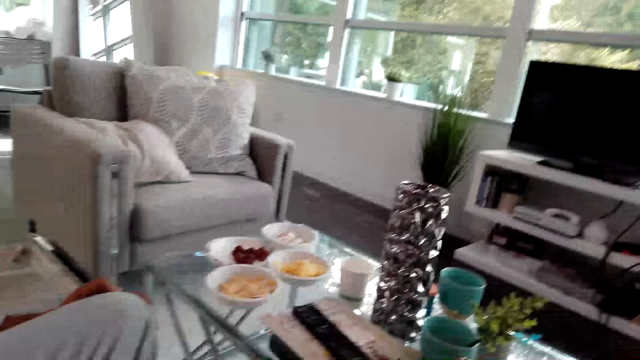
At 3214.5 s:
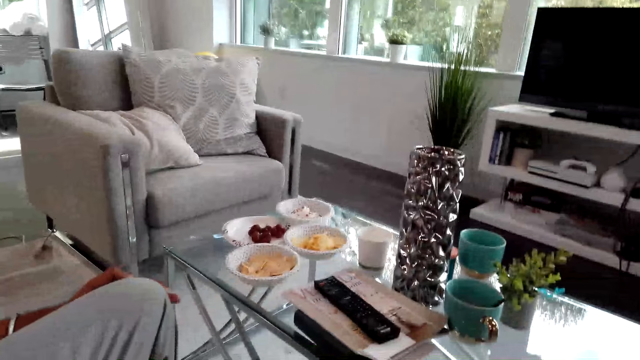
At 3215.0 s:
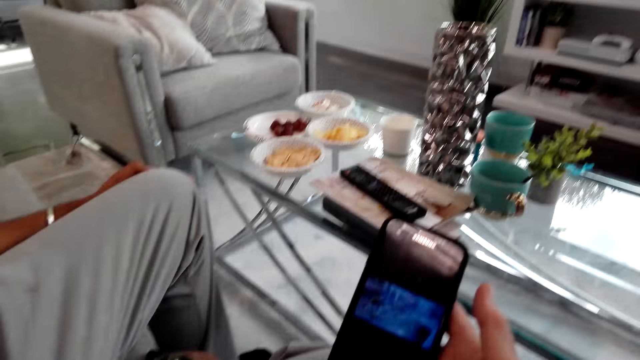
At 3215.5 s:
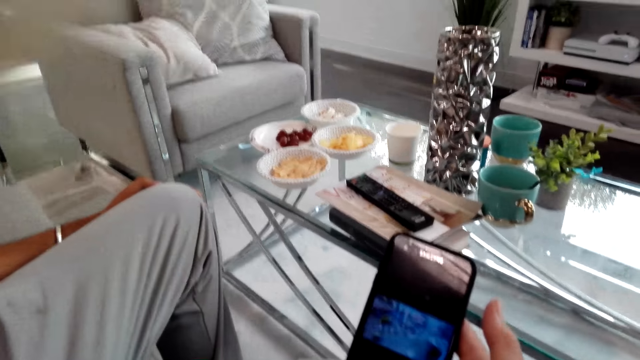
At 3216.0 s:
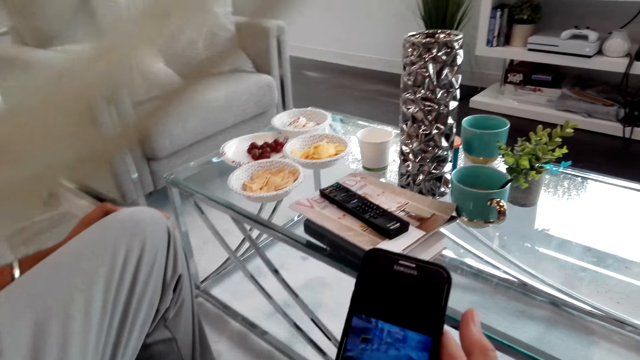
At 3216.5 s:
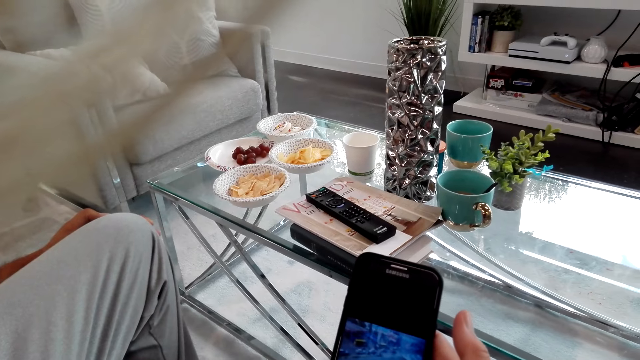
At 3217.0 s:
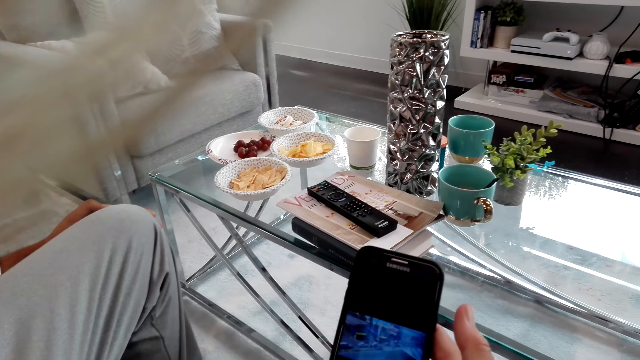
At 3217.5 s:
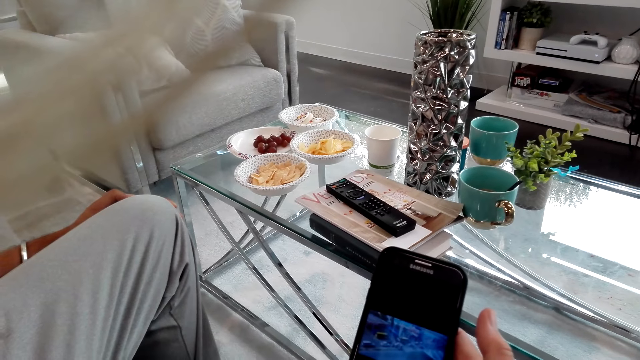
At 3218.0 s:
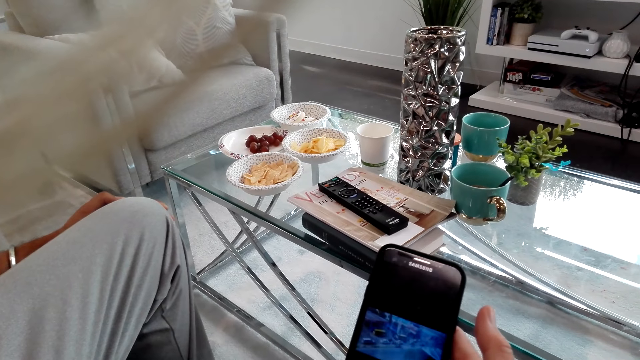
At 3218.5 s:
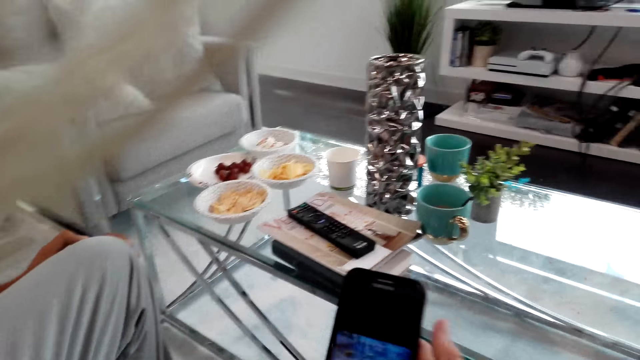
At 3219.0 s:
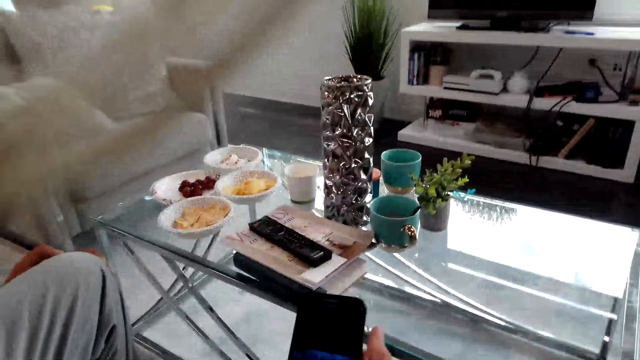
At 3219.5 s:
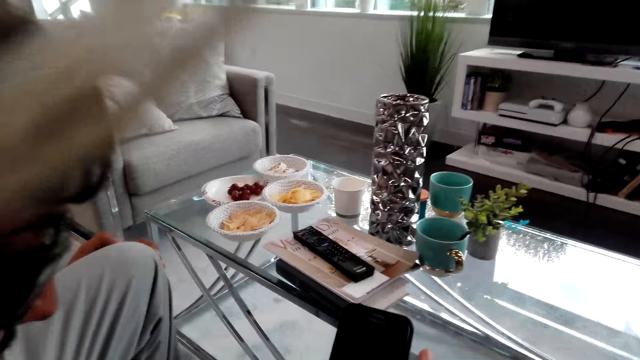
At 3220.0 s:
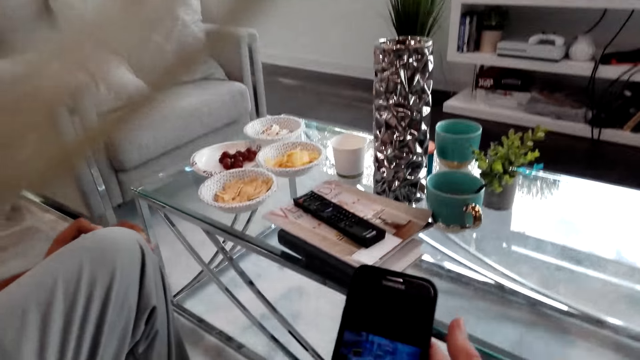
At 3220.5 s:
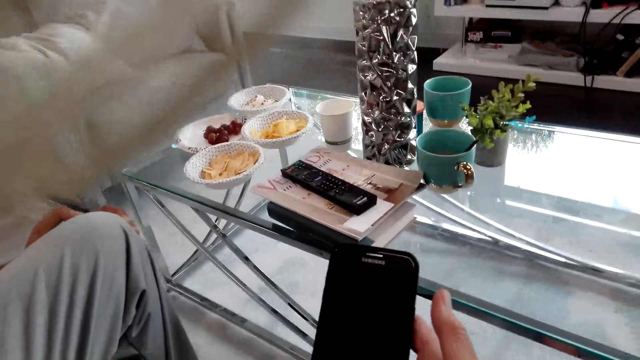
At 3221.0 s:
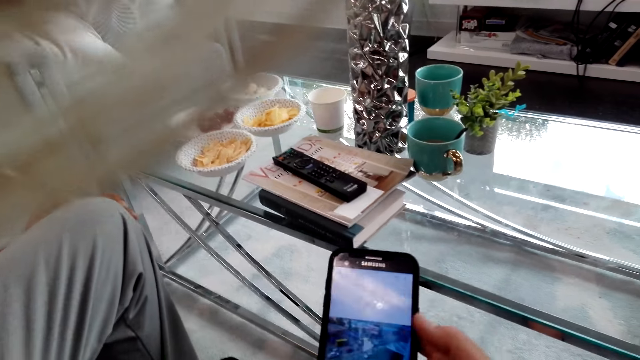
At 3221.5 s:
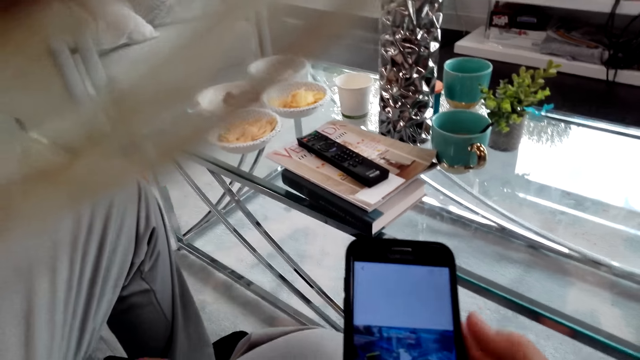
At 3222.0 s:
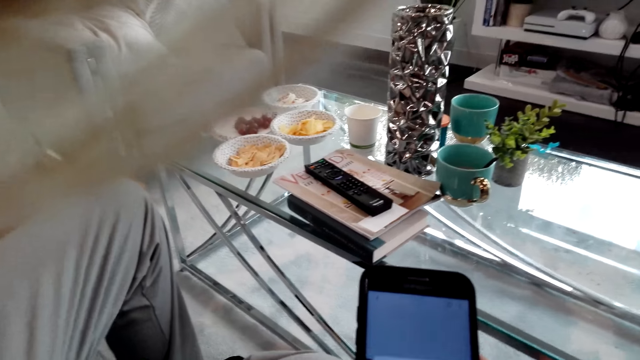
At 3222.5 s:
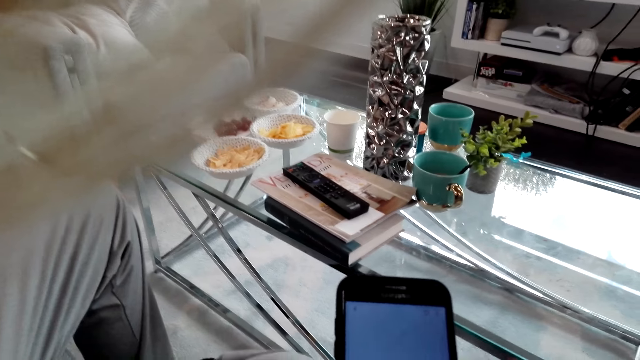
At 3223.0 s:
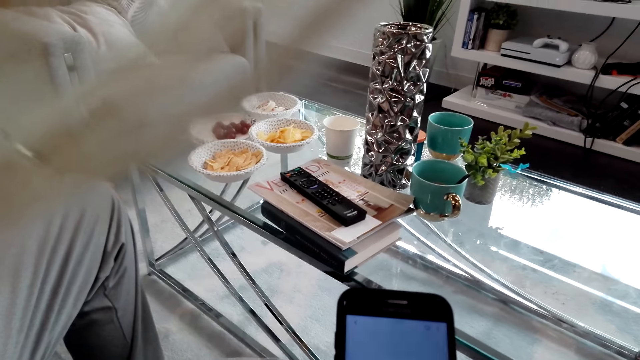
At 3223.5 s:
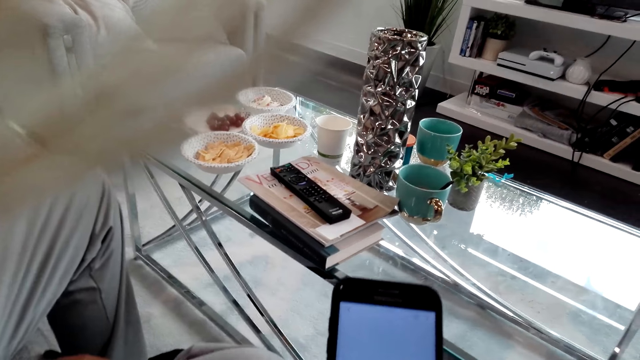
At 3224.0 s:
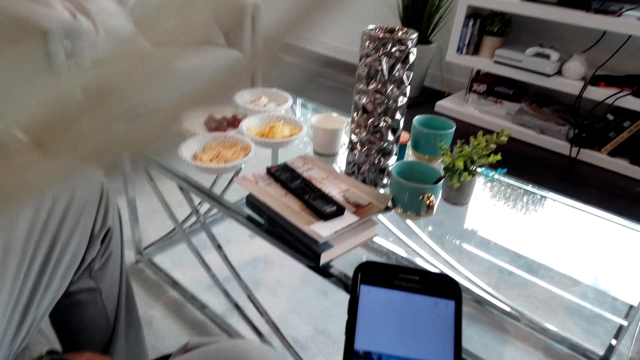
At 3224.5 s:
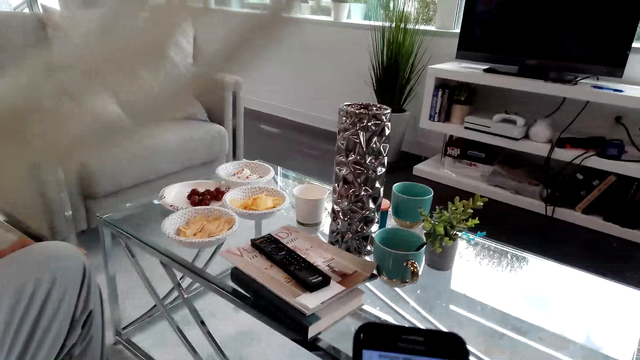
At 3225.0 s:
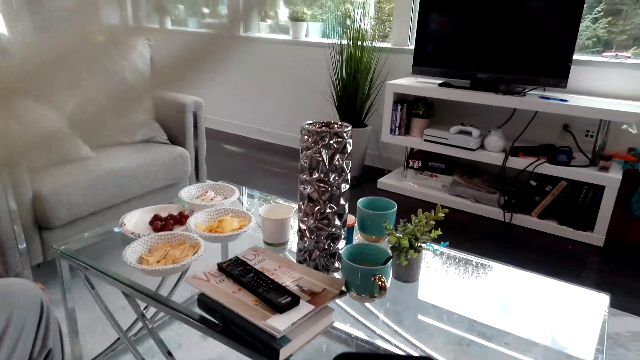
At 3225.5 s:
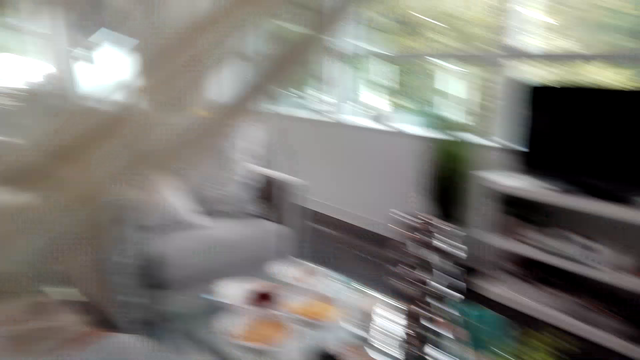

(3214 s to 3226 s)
The camera wearer holds a phone in her right hand.

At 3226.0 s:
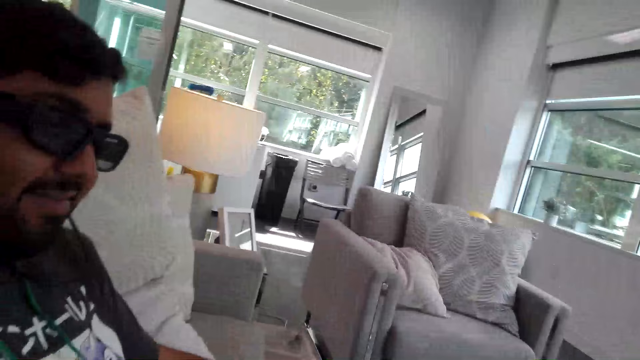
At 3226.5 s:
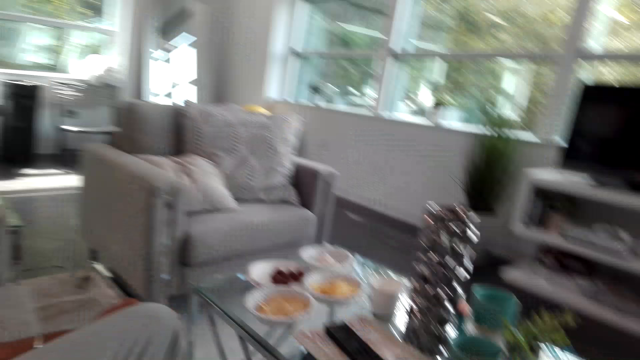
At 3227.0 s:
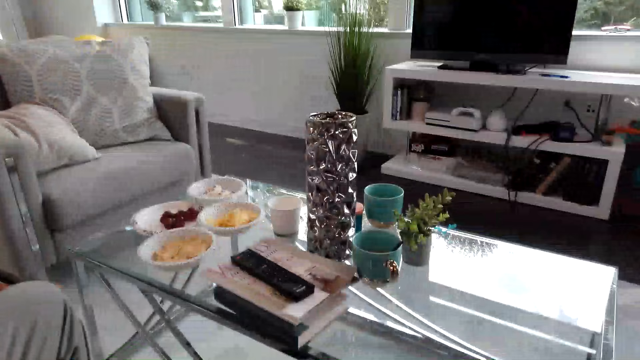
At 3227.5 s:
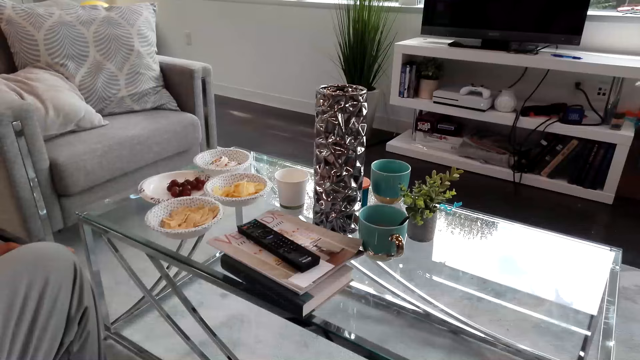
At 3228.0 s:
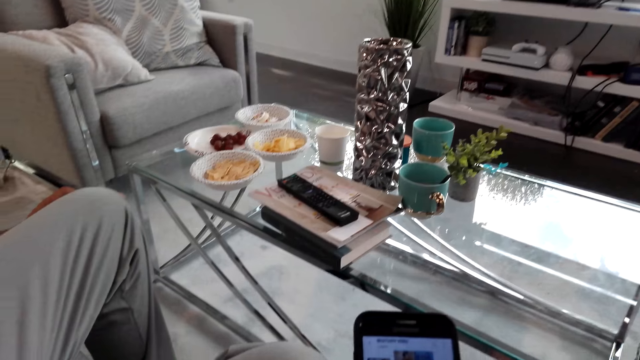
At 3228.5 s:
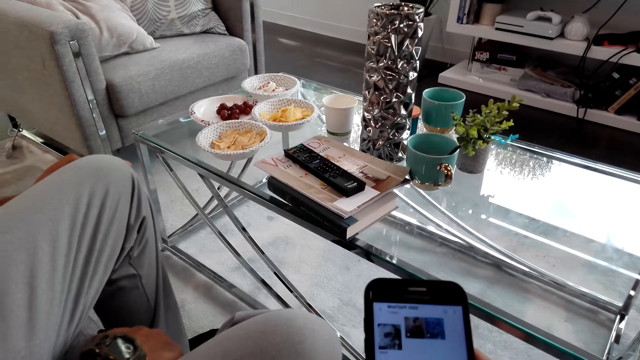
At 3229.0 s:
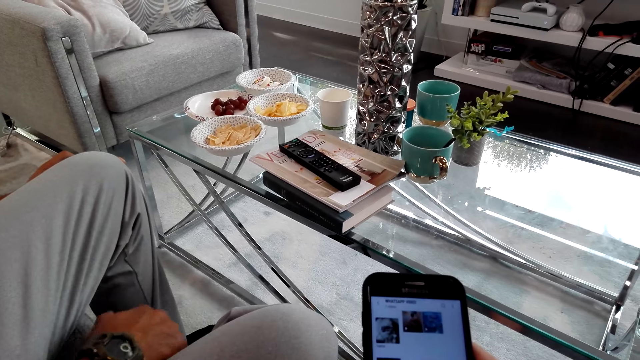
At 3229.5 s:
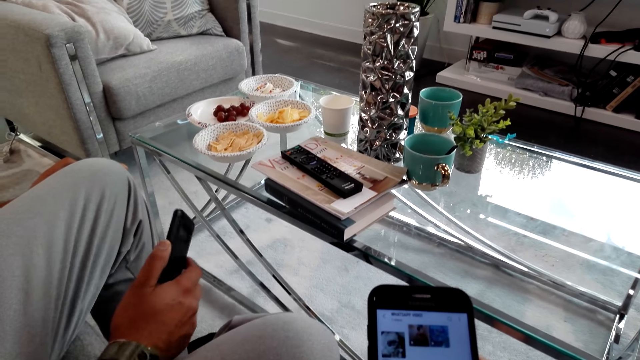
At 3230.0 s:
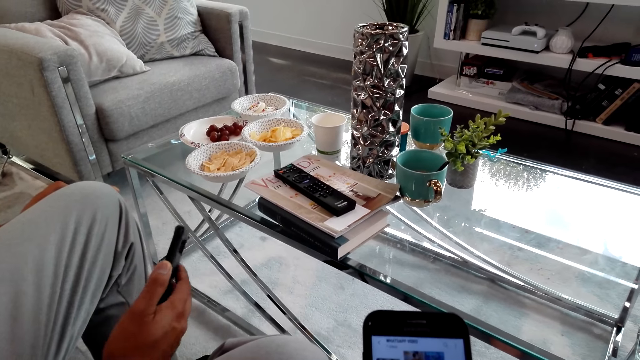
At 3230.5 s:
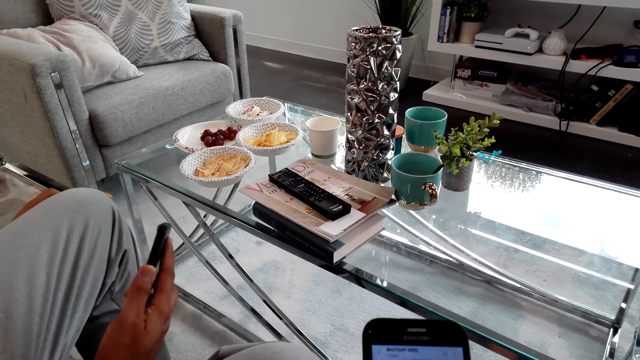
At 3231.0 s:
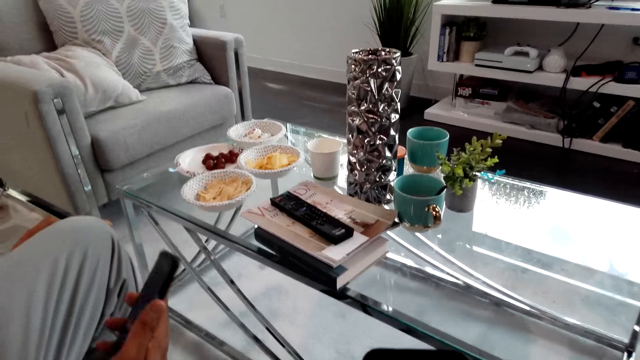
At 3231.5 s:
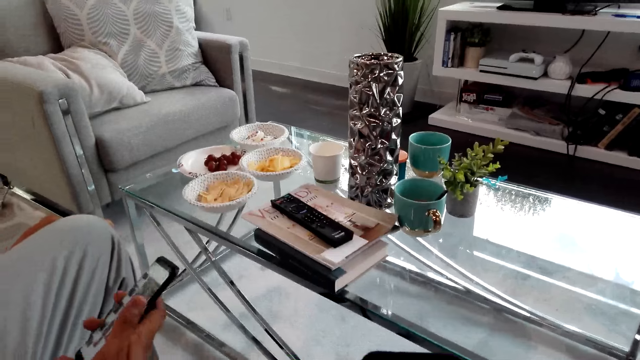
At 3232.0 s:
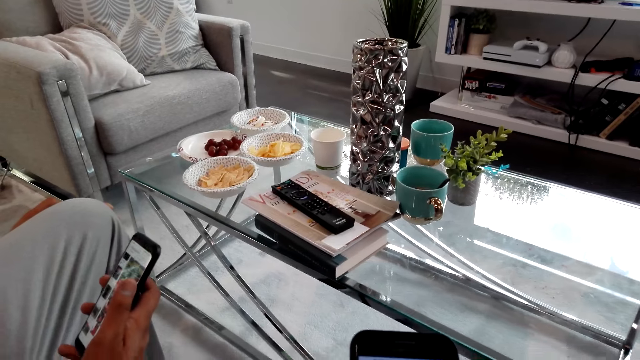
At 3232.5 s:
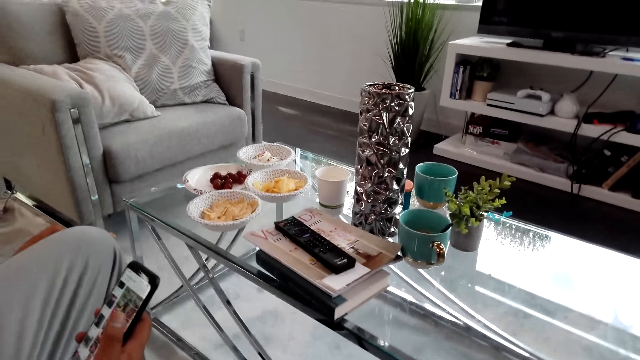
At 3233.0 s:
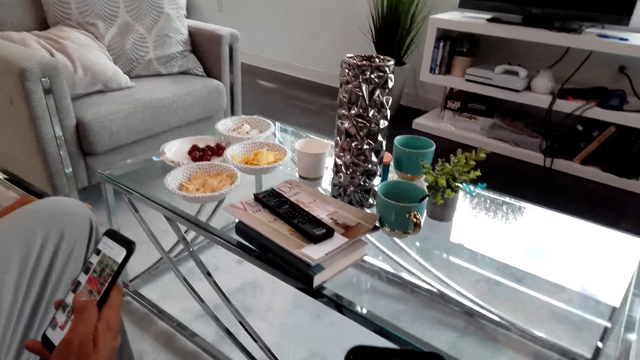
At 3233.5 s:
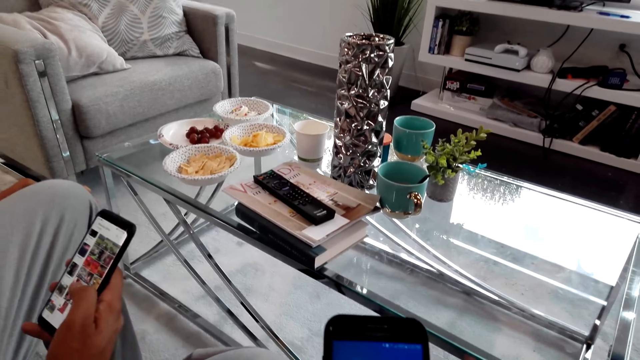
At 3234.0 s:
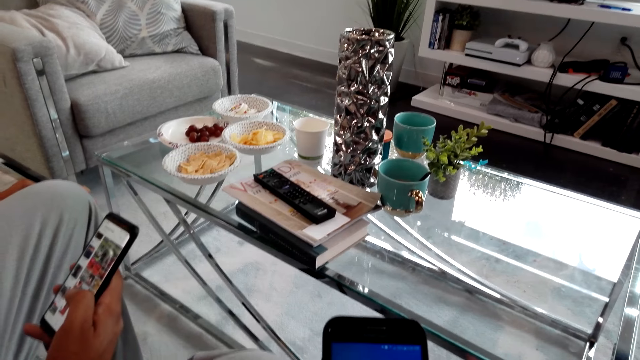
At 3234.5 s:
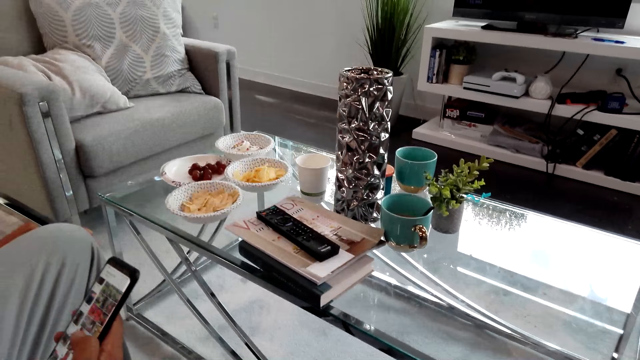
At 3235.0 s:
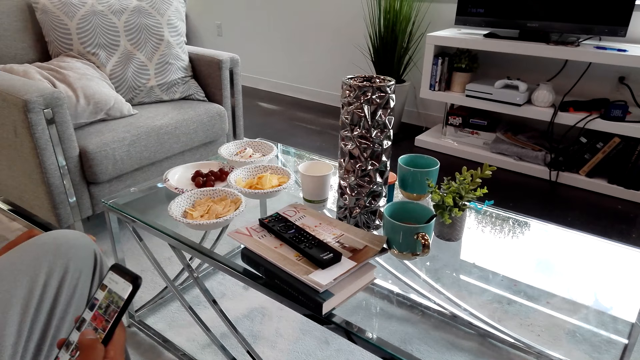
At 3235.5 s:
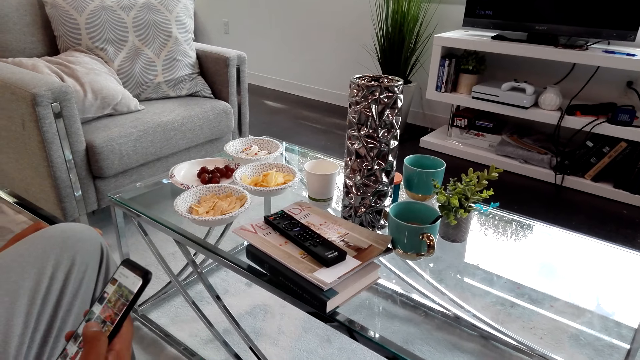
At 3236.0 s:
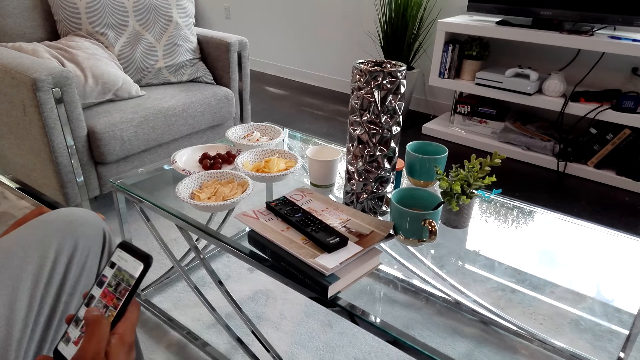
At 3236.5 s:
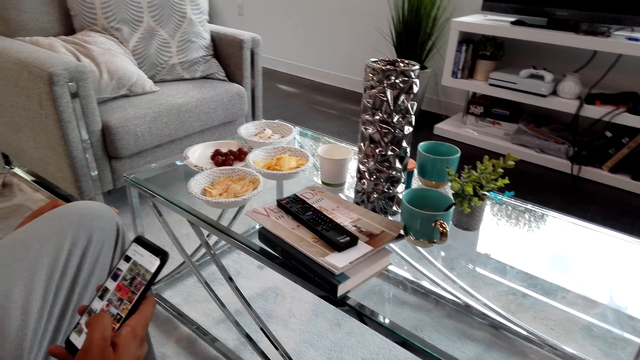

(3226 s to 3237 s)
A man holds a phone on his right hand. The man uses the phone.
